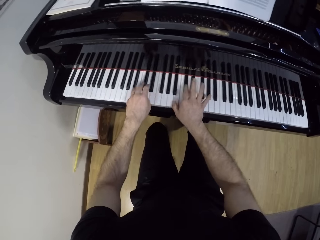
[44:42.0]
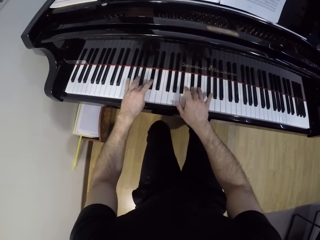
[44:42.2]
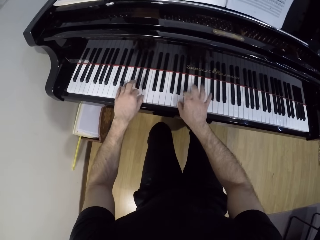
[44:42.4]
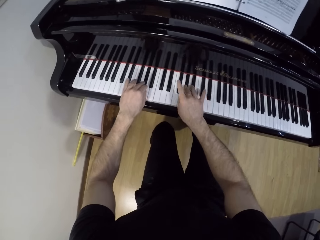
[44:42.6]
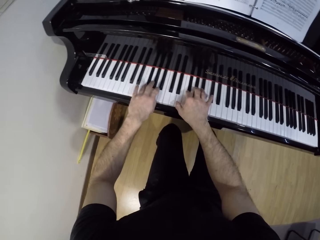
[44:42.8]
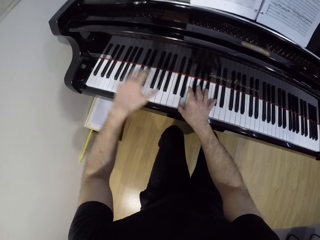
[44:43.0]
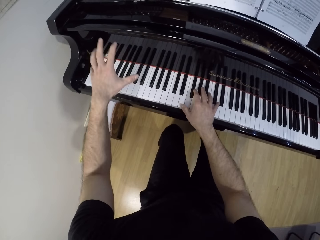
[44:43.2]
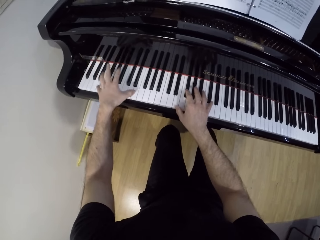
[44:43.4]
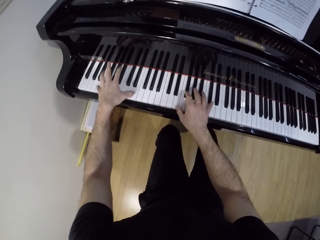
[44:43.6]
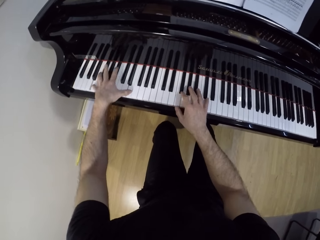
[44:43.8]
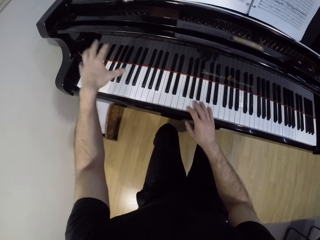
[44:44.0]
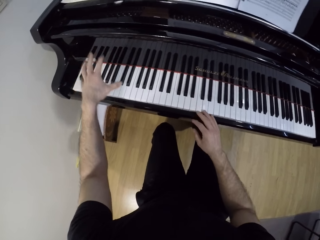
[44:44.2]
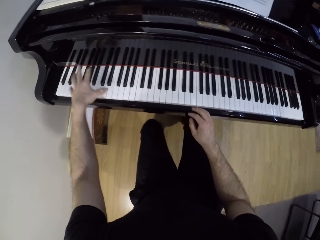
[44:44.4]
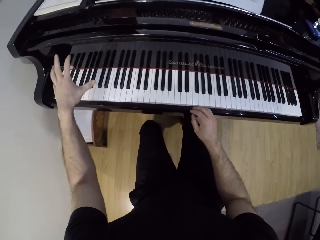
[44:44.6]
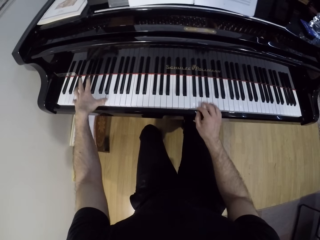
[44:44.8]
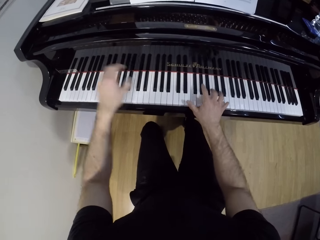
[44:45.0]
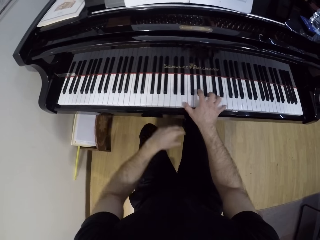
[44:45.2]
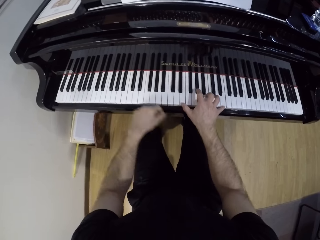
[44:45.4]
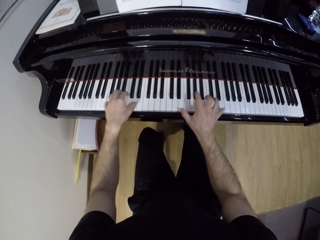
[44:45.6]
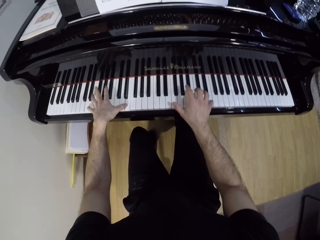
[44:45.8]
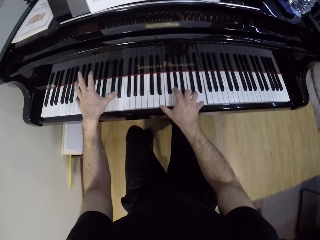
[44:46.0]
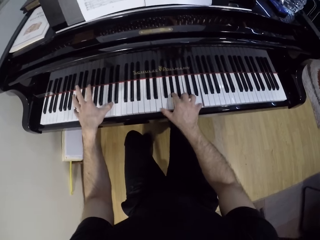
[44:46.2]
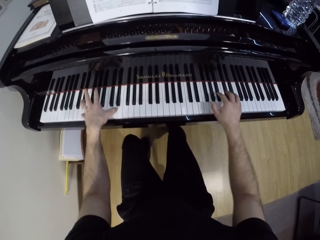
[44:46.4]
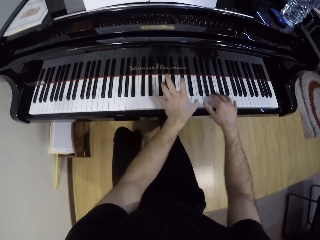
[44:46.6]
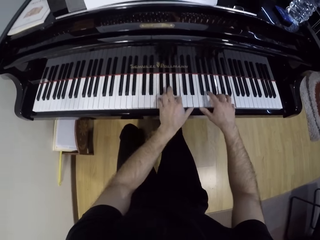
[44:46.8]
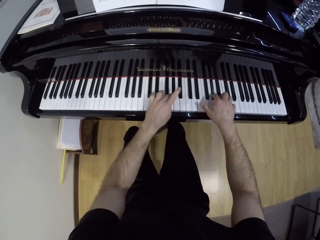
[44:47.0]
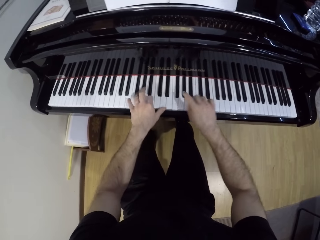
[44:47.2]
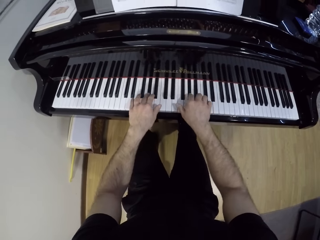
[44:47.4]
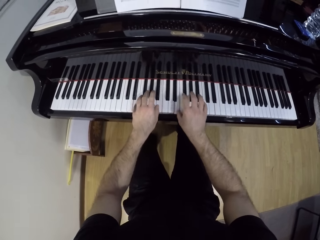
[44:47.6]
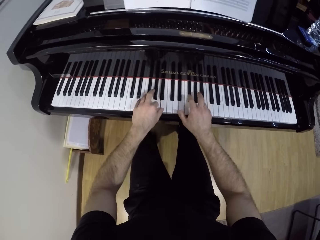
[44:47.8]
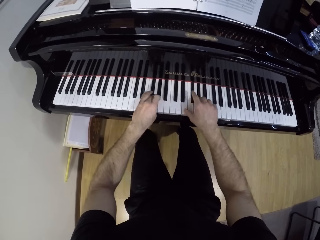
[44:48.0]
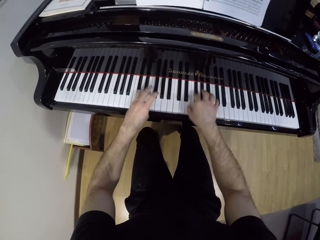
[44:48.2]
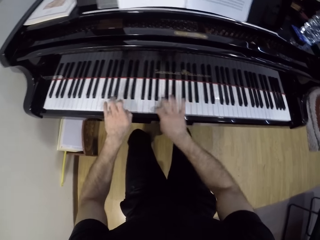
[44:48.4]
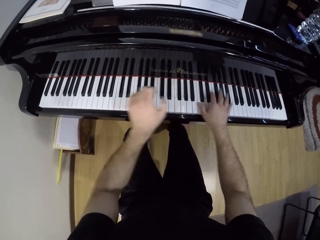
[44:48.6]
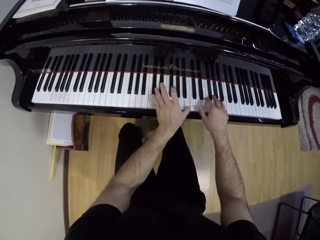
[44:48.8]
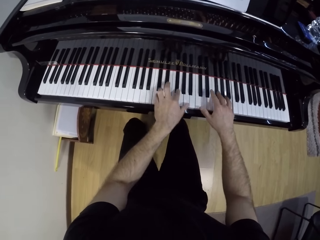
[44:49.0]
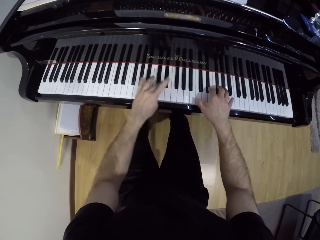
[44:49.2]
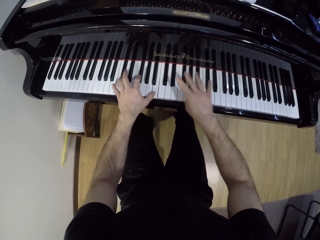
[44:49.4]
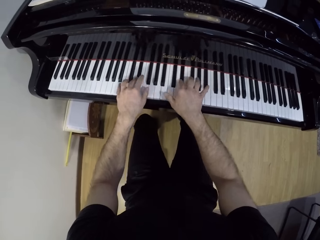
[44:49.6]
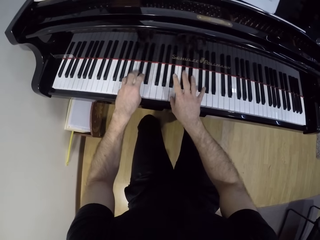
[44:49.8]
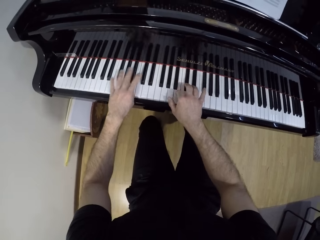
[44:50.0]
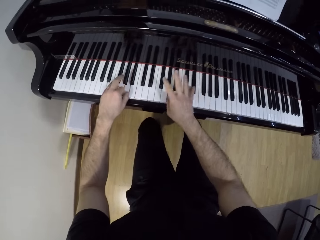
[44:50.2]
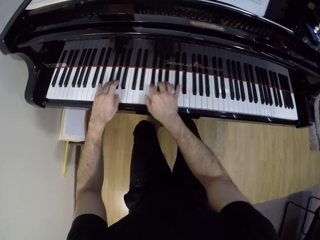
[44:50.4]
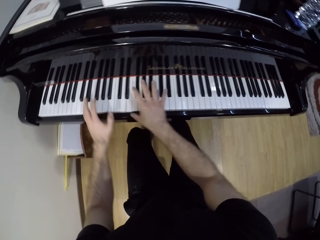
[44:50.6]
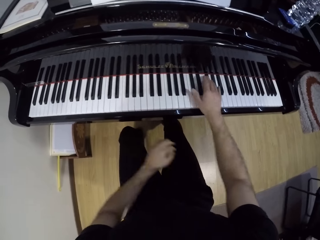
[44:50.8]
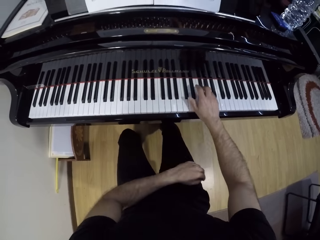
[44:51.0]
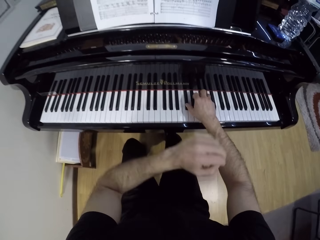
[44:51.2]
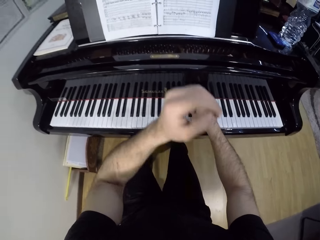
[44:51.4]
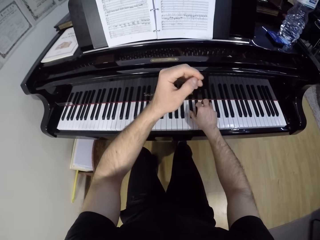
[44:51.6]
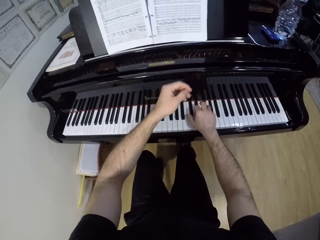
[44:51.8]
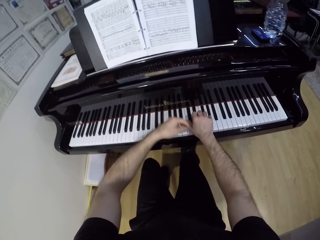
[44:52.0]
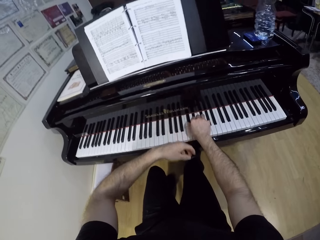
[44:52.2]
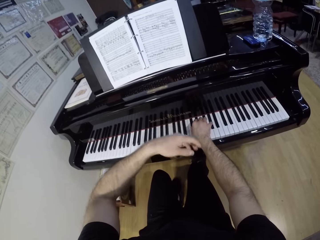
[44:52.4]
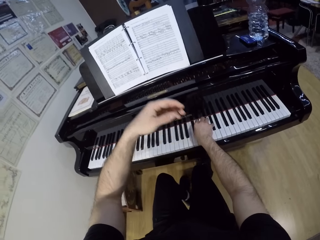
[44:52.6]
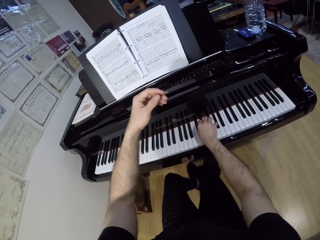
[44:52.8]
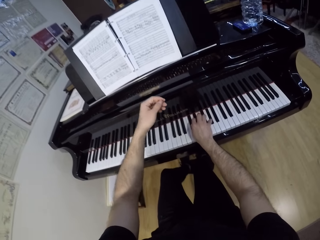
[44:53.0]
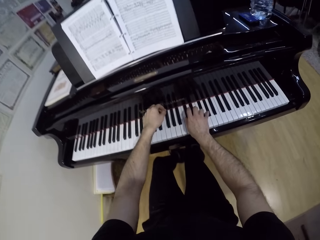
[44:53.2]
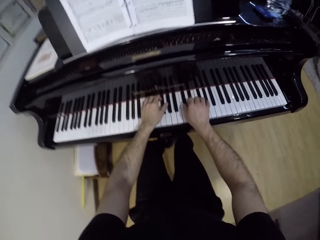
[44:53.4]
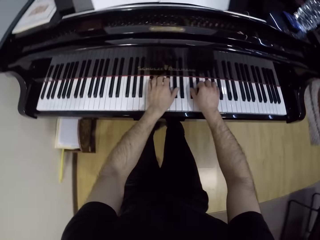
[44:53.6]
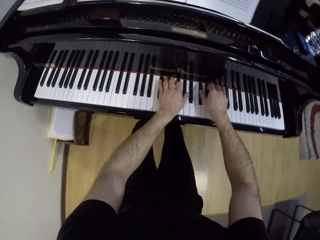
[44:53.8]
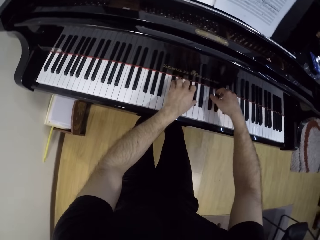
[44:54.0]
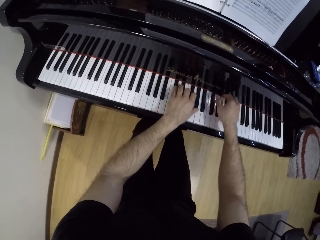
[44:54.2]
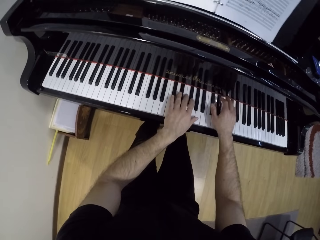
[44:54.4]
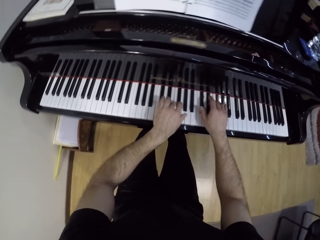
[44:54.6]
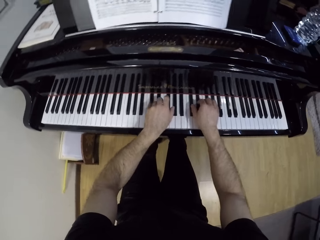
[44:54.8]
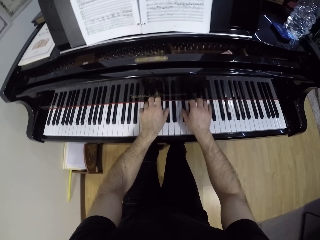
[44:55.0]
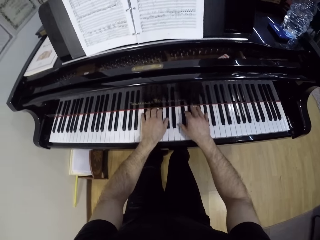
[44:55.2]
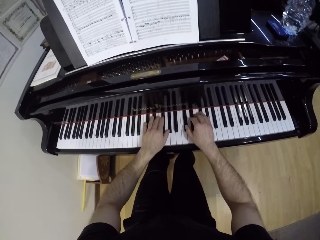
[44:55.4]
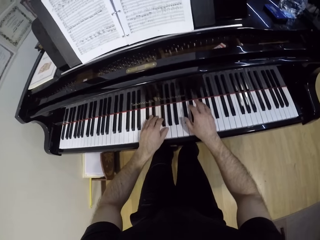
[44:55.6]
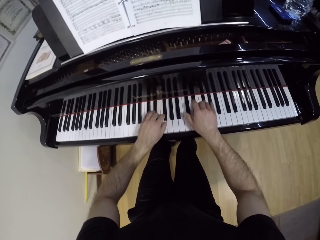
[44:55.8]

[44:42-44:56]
The camera wearer plays the piano with the left hand. They play the piano with both hands. They gesture with the left hand.

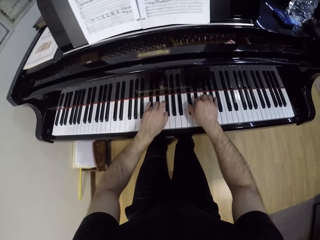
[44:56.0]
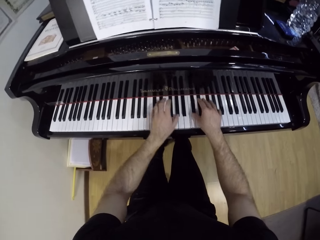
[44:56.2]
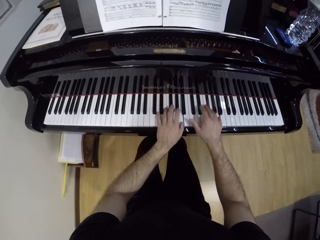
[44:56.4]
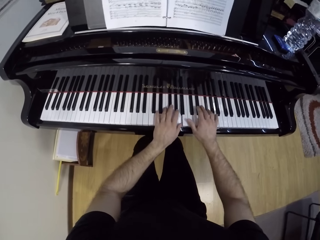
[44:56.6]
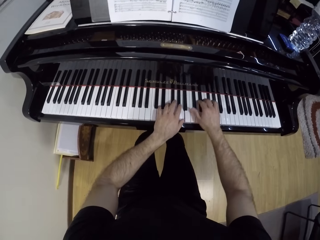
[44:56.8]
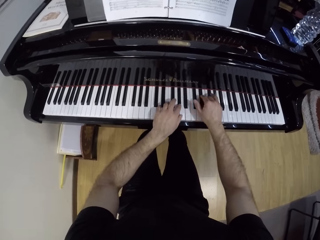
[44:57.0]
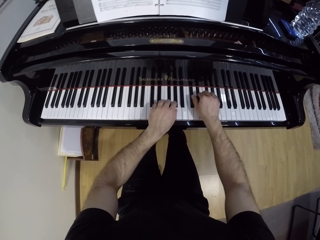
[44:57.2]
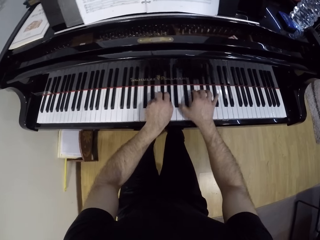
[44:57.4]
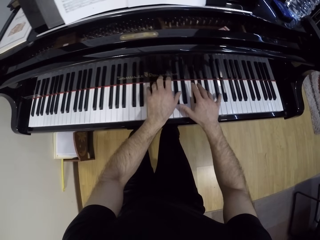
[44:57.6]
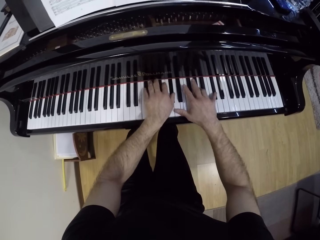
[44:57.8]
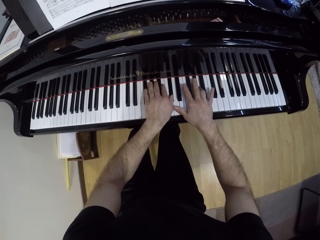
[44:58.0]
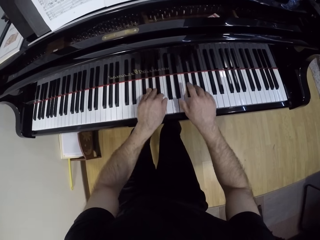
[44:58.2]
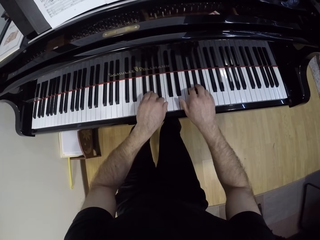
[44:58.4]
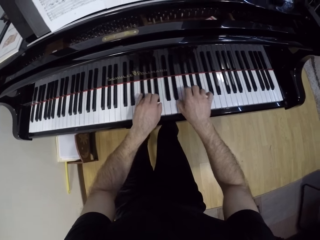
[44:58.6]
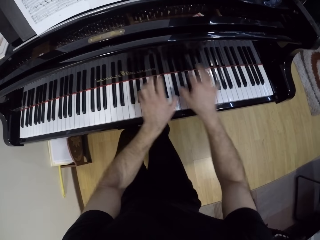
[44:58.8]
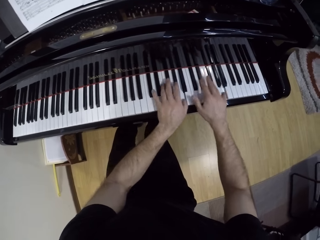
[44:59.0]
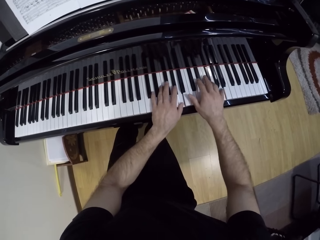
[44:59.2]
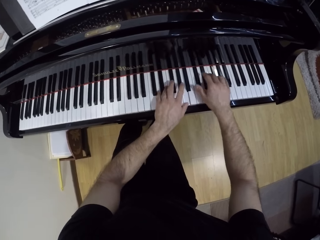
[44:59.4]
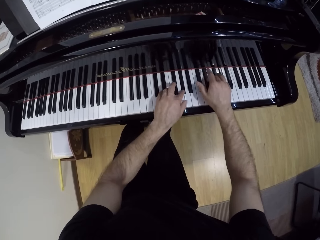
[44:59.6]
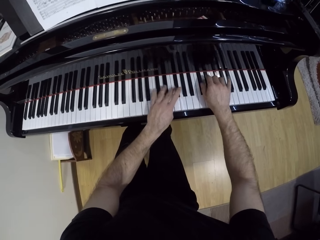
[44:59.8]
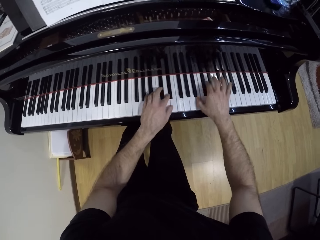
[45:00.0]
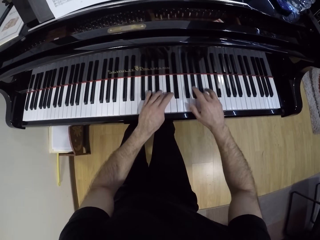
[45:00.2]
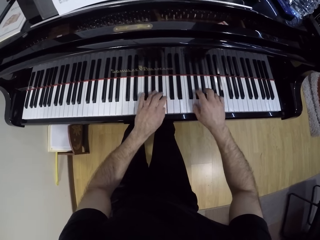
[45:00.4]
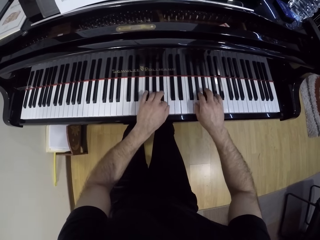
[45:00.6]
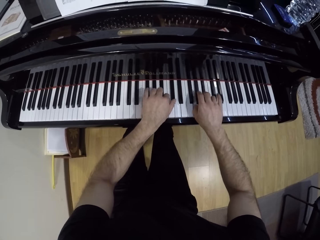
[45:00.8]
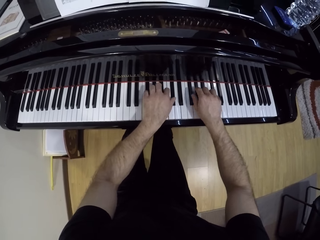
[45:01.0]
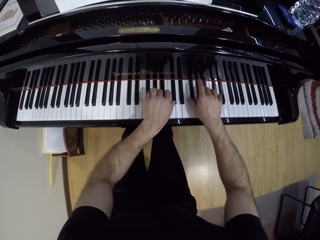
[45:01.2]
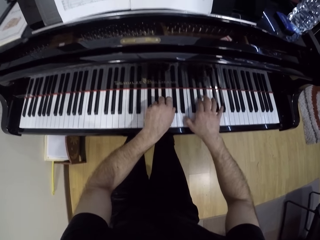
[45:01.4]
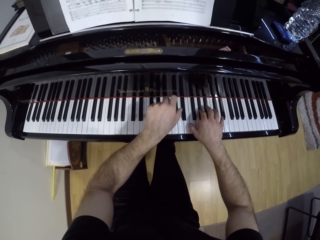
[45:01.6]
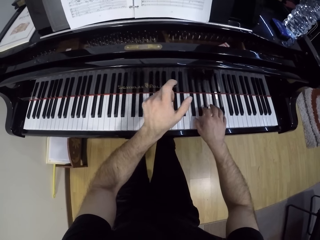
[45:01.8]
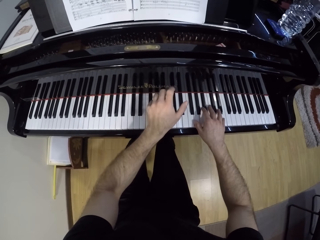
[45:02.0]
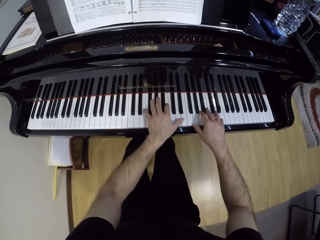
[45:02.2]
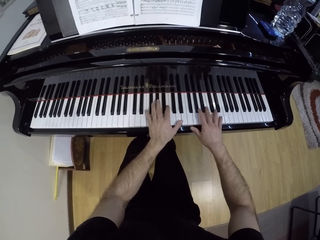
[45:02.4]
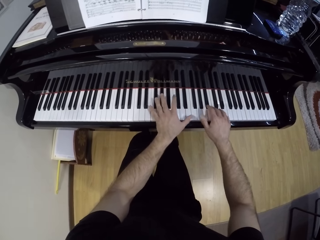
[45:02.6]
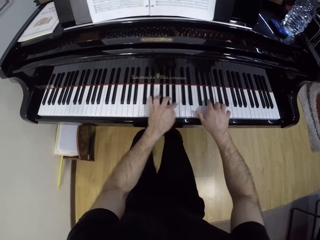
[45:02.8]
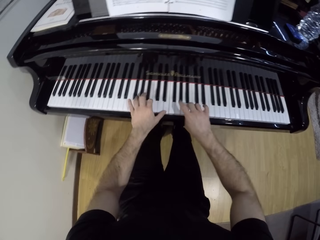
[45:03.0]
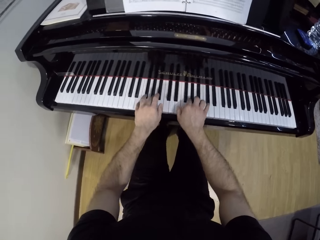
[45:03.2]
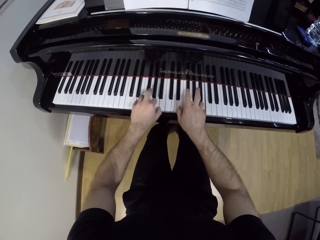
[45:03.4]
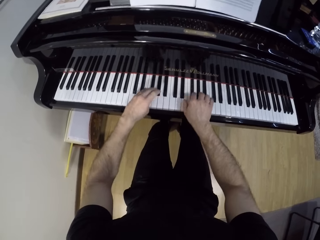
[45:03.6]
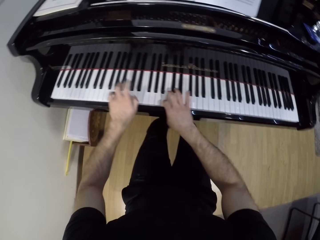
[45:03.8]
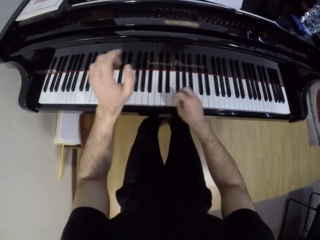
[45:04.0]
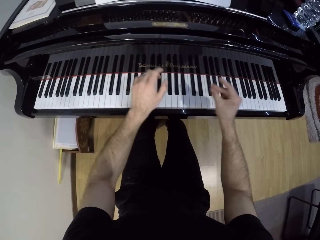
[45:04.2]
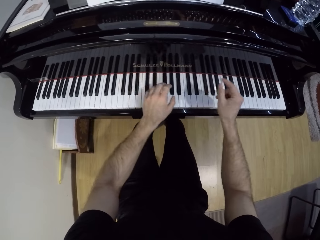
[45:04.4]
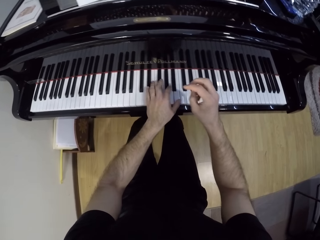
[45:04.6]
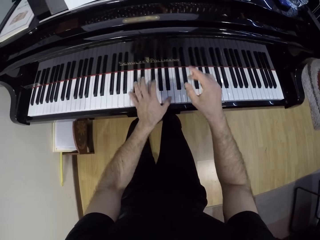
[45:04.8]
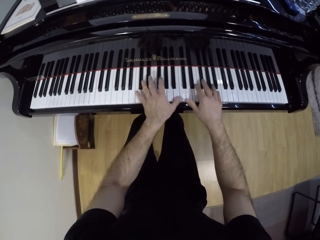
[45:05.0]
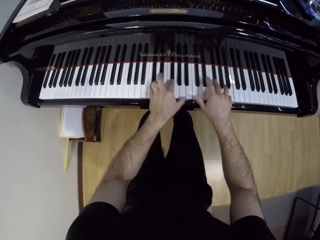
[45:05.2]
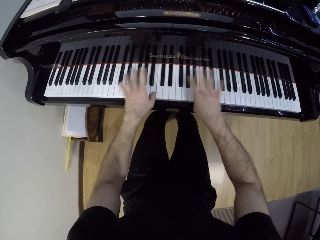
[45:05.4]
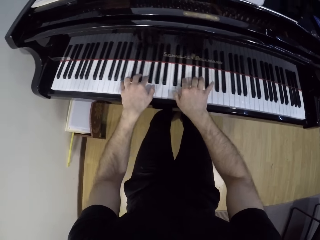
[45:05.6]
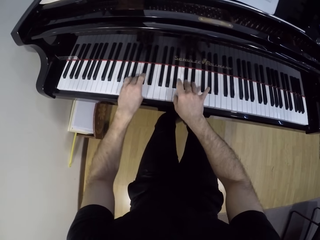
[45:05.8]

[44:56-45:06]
The camera wearer plays the piano with both hands.
